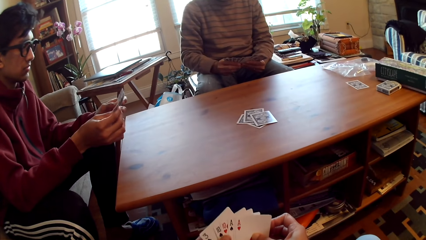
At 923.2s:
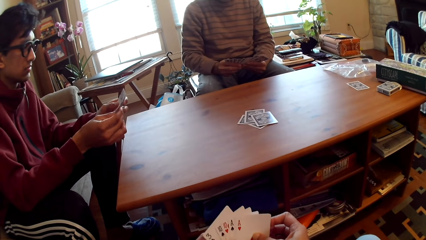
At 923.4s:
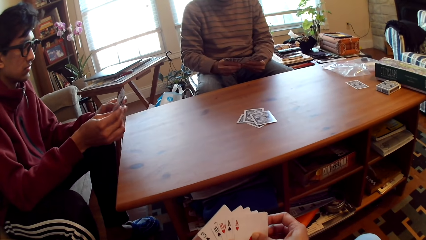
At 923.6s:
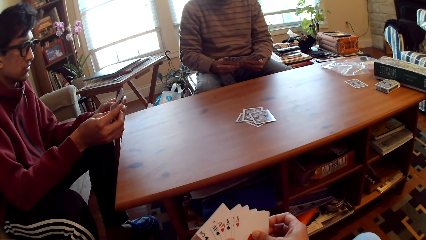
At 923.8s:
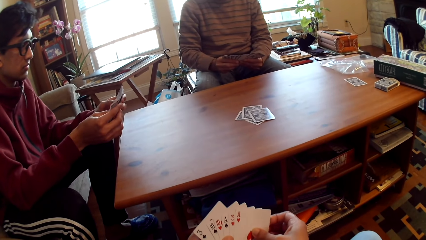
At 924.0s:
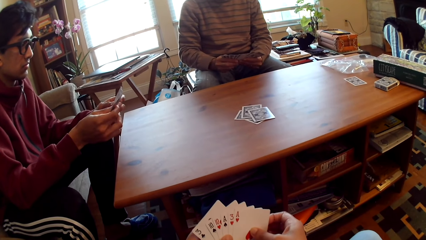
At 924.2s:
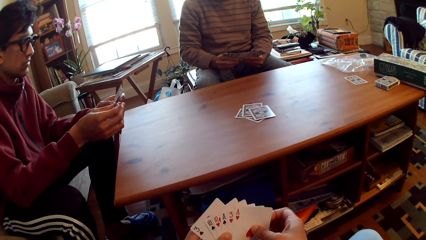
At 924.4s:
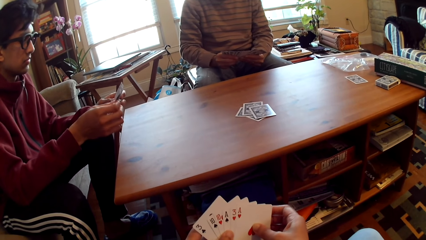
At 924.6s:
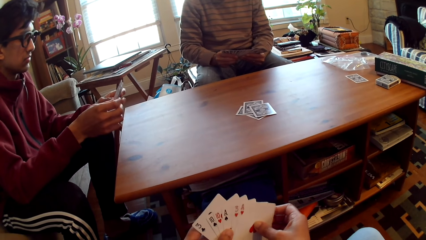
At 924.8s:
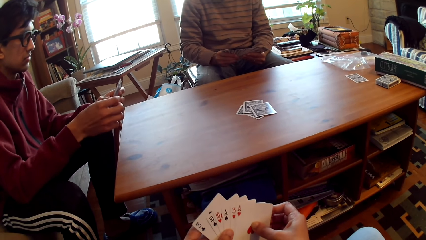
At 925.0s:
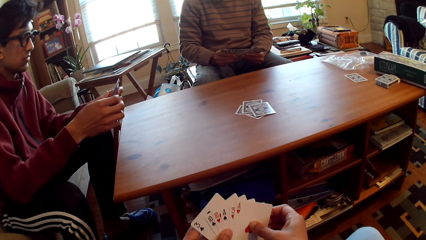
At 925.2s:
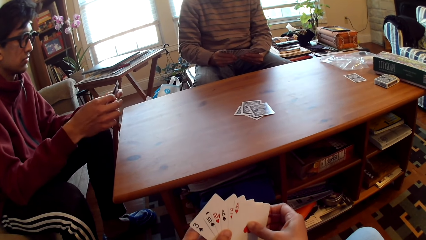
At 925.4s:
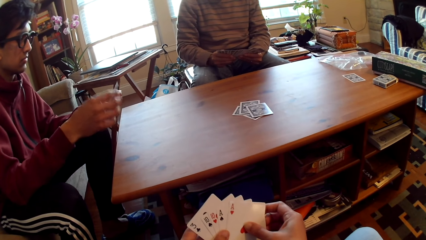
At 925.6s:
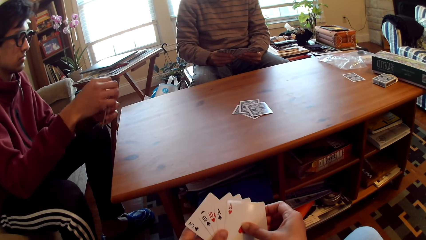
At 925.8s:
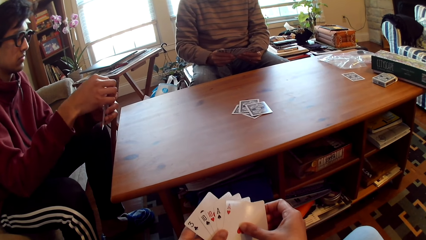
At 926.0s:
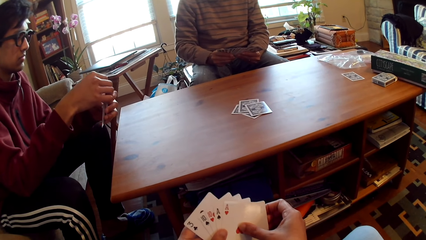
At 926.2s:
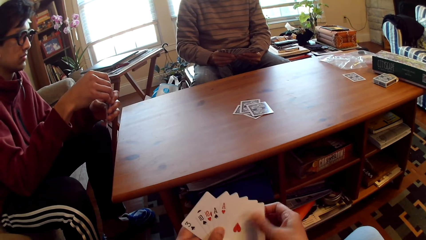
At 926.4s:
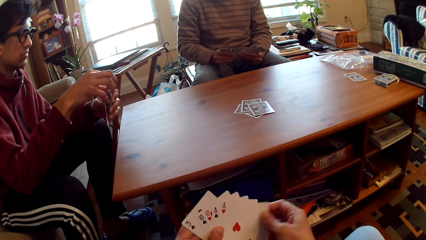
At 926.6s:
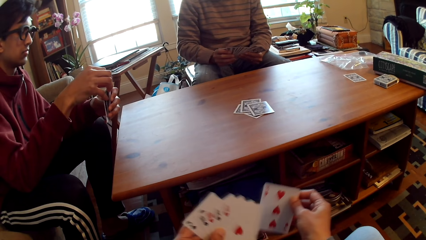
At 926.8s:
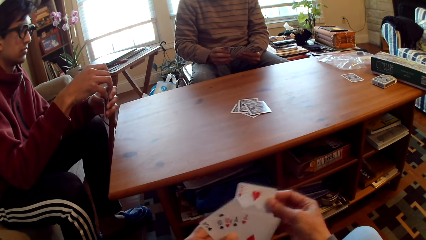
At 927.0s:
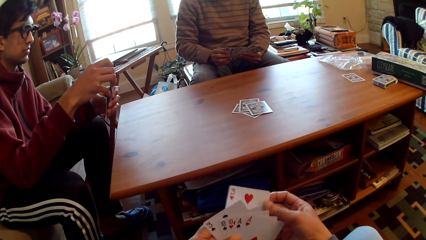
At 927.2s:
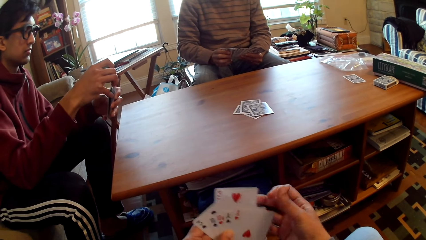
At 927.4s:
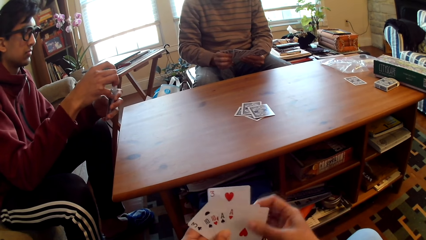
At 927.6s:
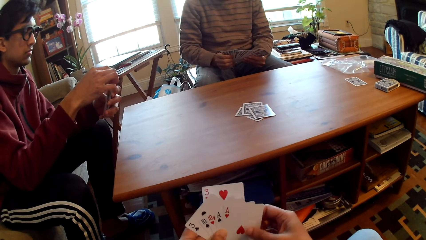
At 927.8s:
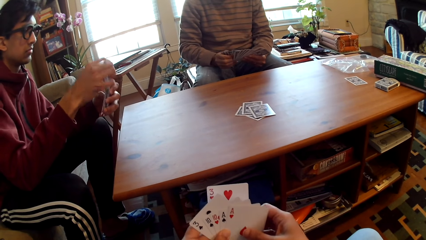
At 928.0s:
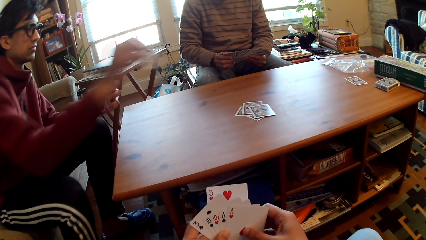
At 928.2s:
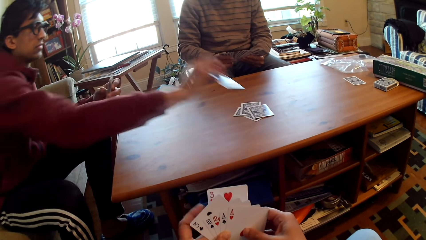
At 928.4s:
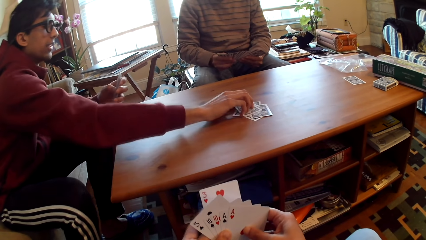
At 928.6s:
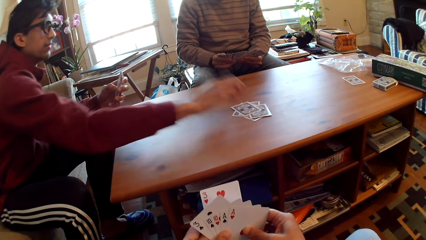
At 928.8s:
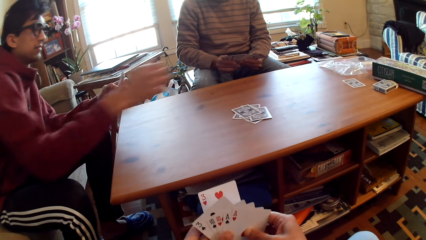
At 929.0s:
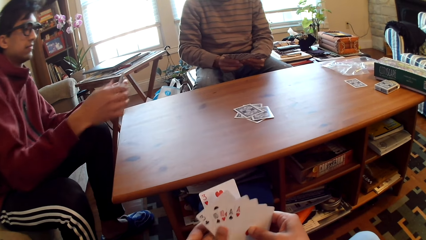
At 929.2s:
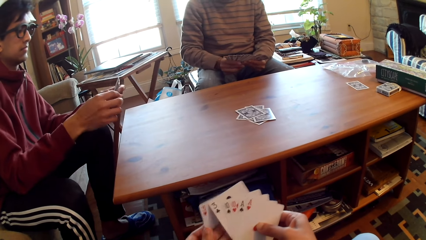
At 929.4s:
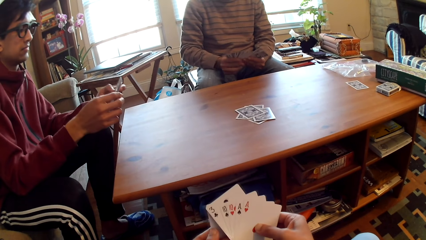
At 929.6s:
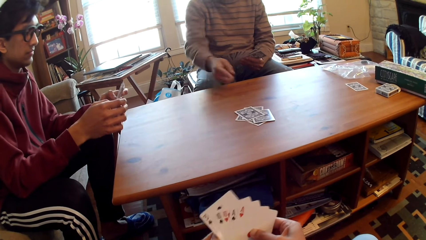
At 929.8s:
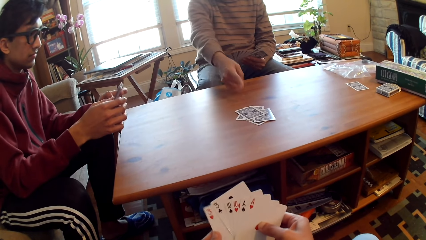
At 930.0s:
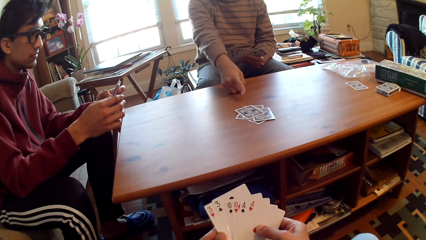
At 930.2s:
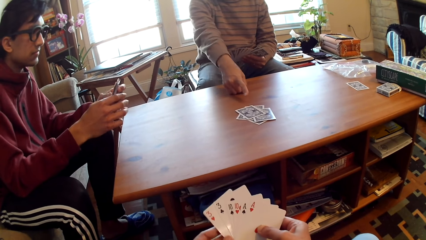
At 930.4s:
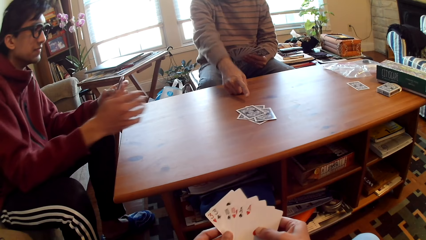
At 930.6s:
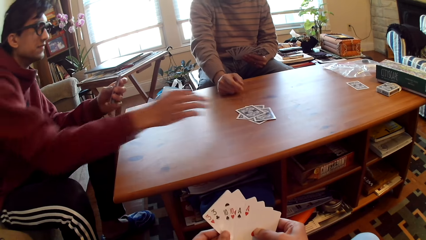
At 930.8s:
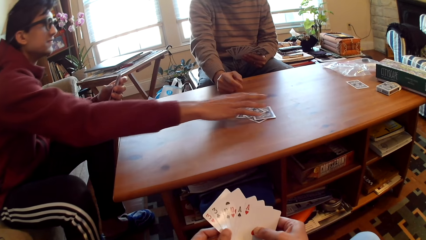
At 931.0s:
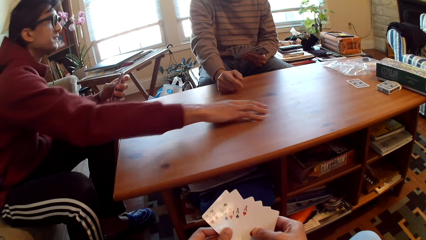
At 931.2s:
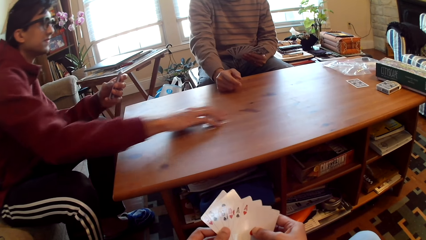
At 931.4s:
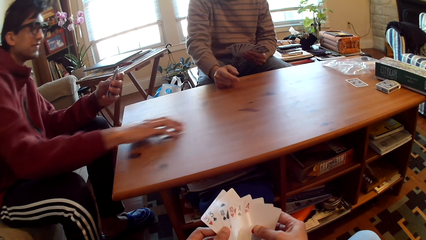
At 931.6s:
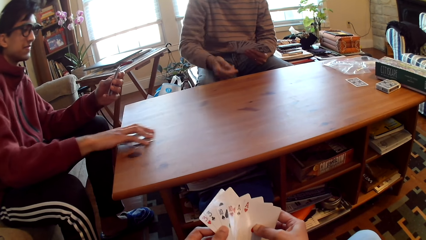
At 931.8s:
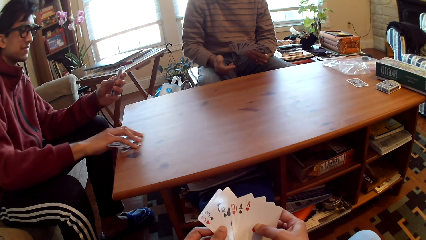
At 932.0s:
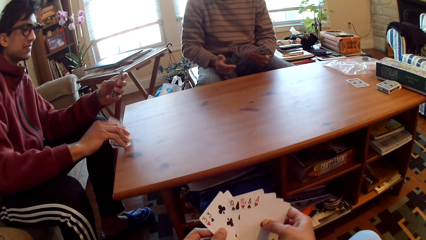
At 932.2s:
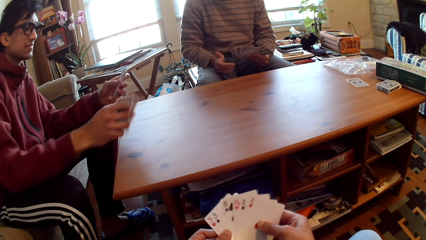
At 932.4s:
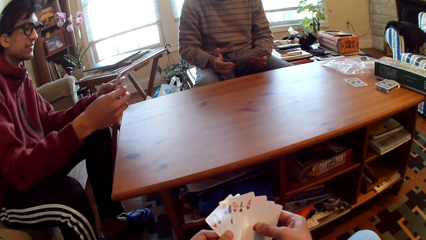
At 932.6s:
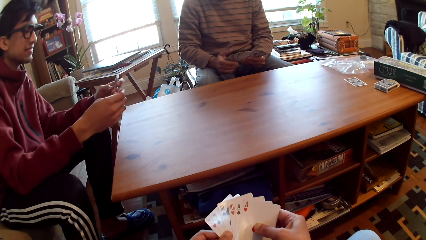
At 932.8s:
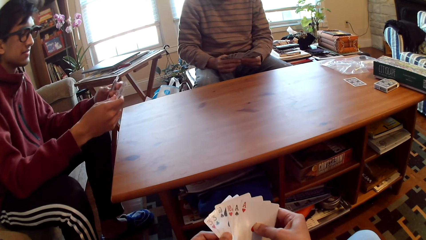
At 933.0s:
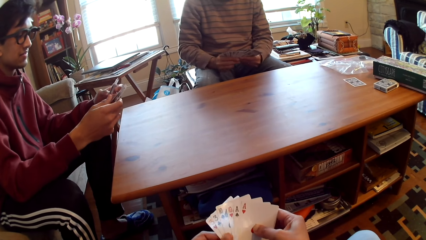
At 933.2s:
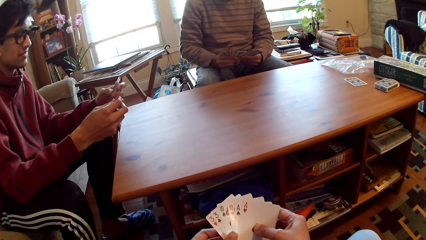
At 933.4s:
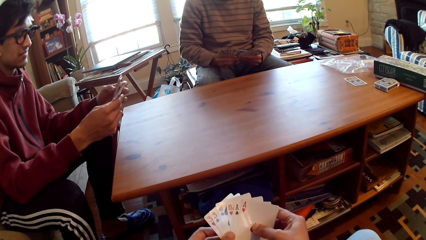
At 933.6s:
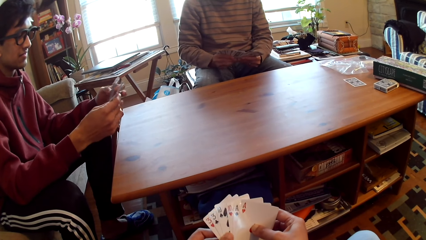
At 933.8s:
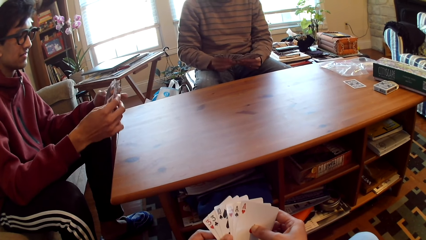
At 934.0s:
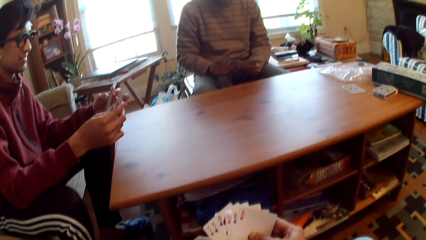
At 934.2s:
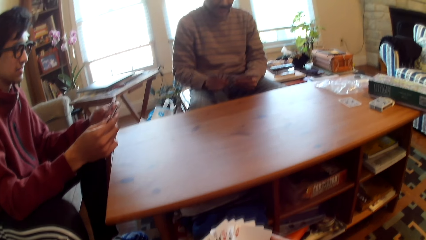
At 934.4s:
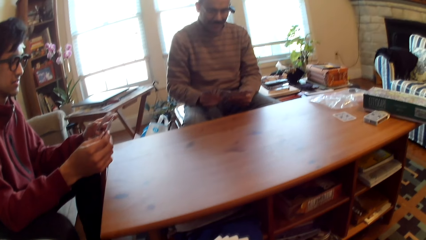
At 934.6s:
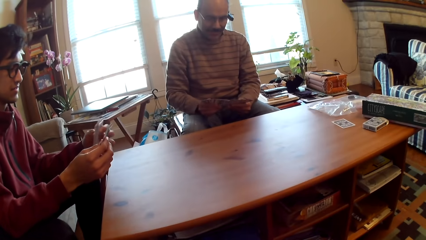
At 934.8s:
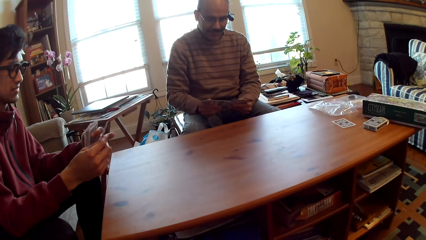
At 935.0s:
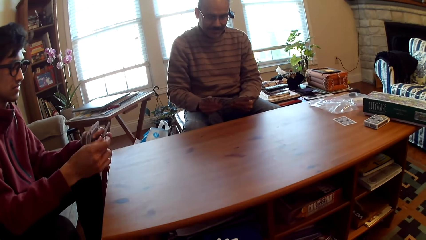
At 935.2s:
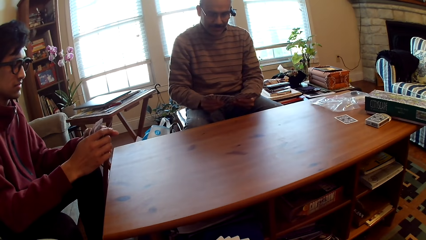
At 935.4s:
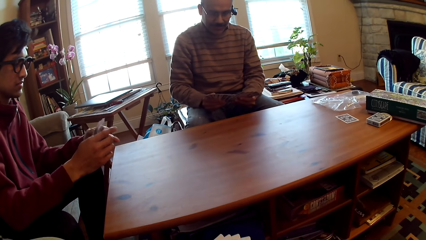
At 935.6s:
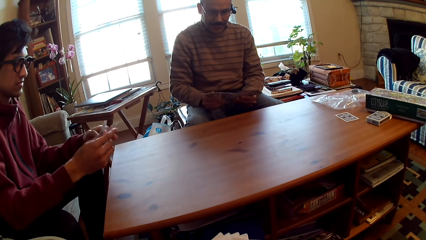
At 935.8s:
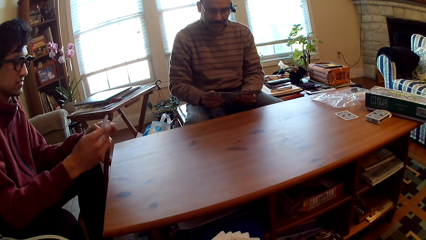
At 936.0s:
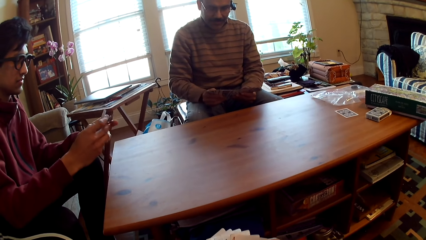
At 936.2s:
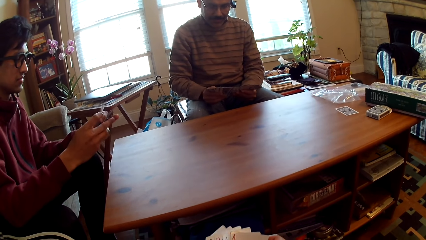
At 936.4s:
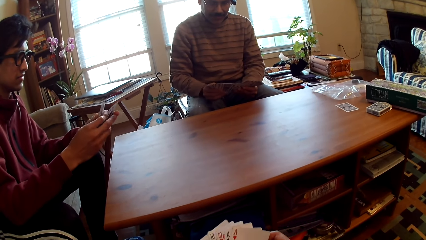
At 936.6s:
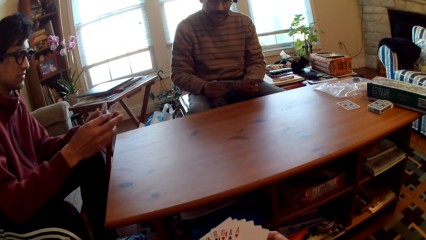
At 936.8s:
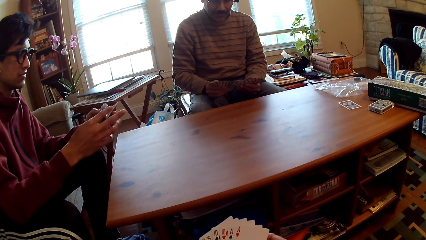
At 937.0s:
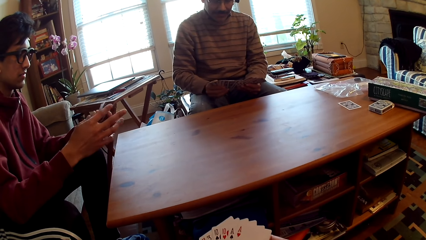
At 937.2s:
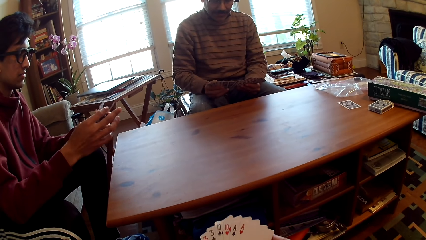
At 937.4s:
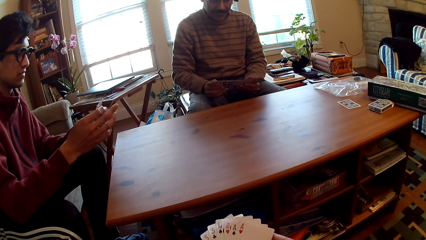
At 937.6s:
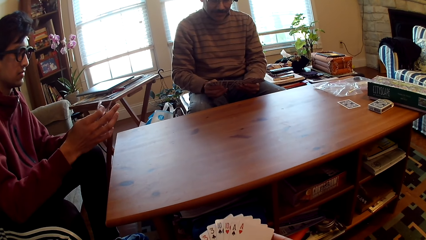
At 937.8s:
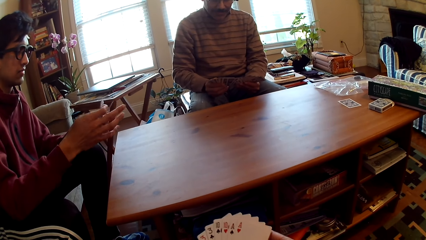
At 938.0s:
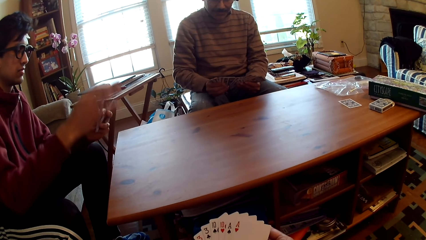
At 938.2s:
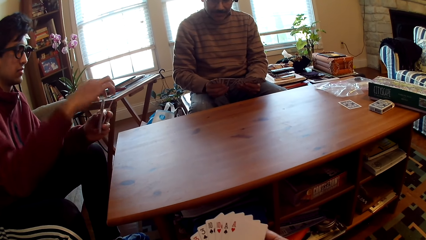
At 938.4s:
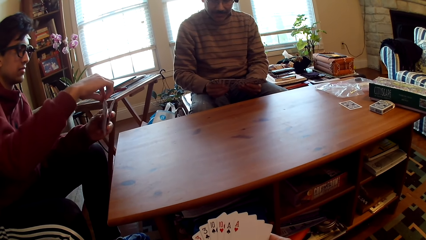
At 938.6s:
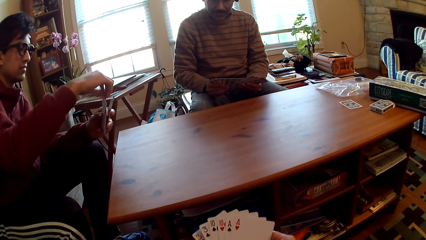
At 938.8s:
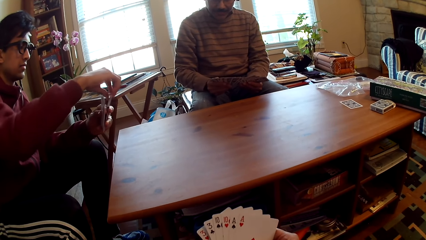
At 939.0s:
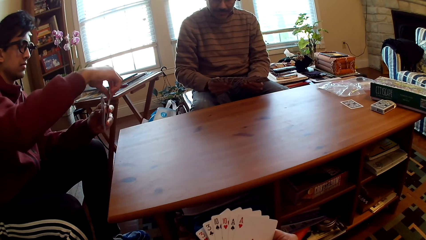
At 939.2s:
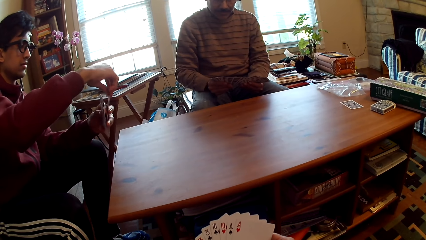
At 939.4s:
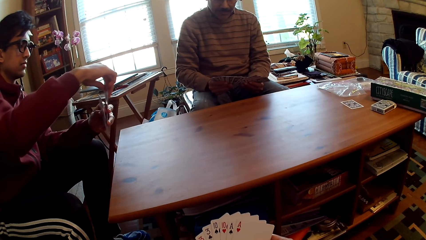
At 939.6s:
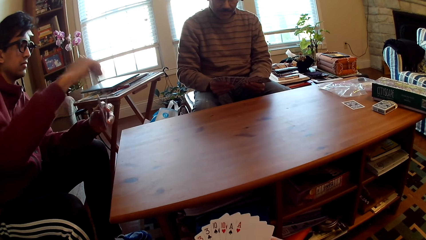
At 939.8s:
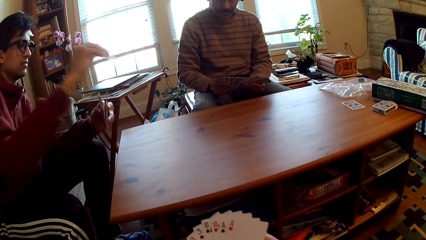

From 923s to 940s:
The camera wearer holds cards. A man plays poker and puts the card on the table. The man selects the cards. Another man points at the cards. The first man takes the cards and selects the cards.
